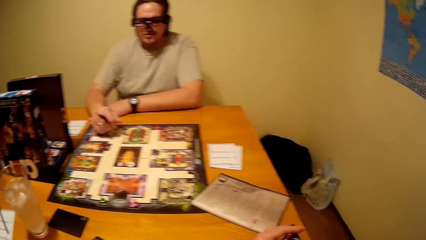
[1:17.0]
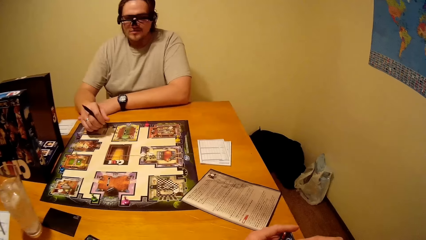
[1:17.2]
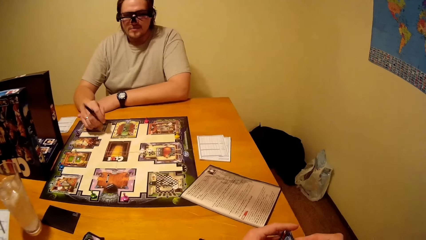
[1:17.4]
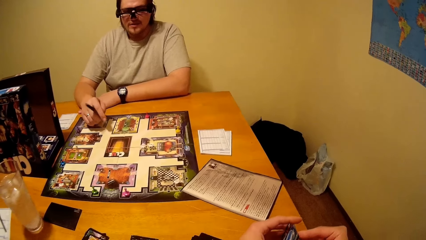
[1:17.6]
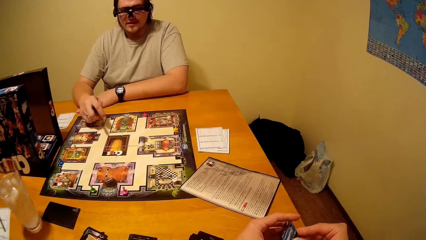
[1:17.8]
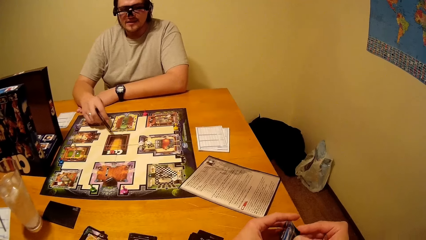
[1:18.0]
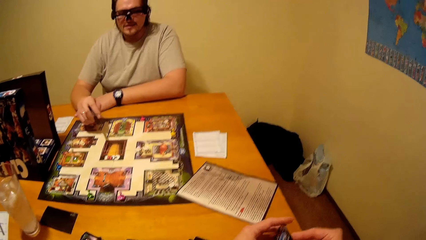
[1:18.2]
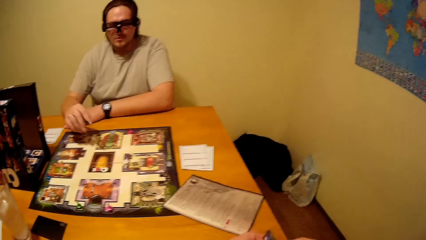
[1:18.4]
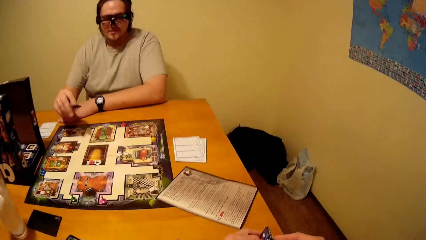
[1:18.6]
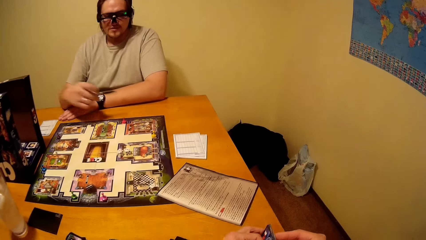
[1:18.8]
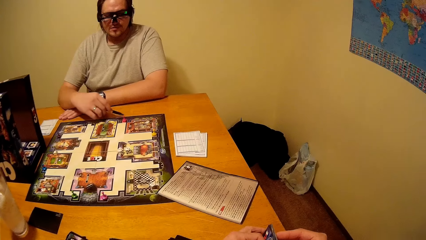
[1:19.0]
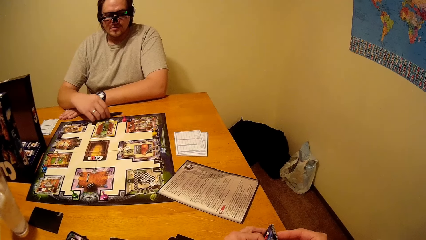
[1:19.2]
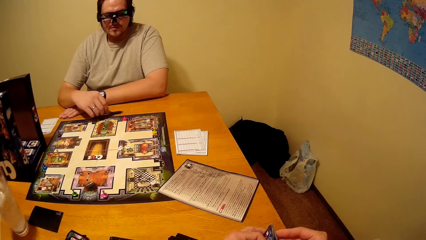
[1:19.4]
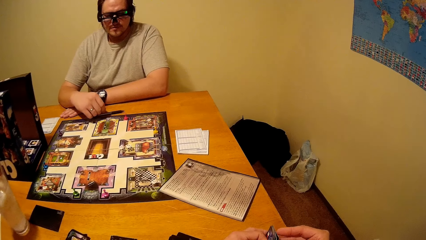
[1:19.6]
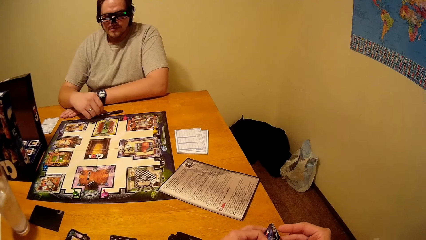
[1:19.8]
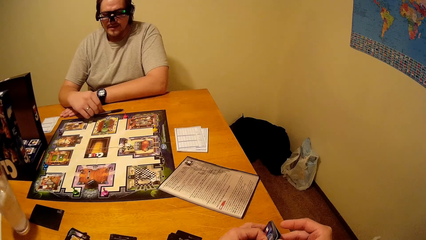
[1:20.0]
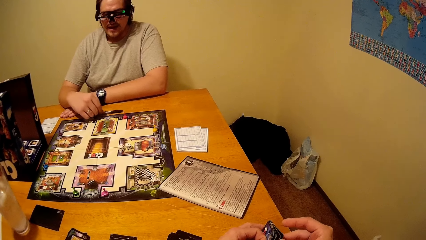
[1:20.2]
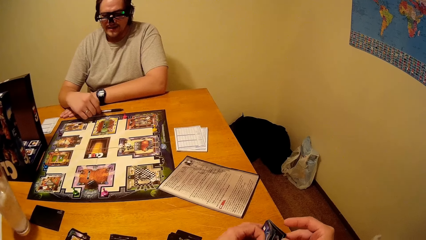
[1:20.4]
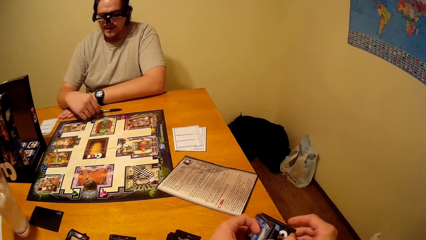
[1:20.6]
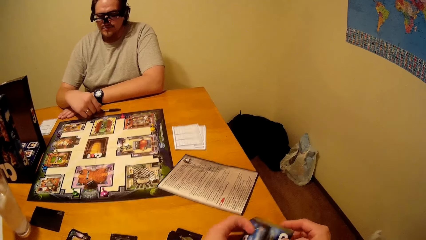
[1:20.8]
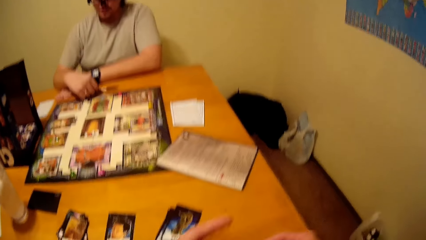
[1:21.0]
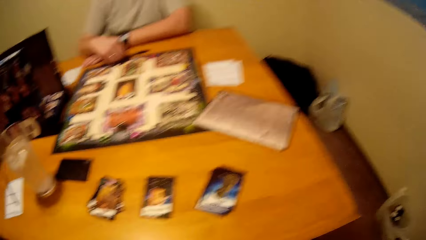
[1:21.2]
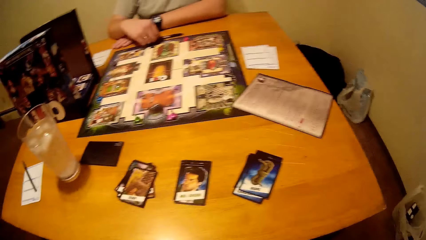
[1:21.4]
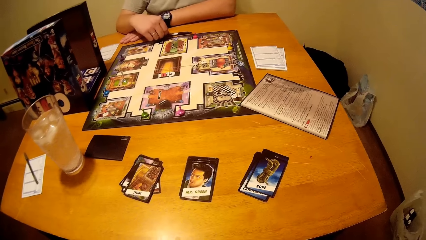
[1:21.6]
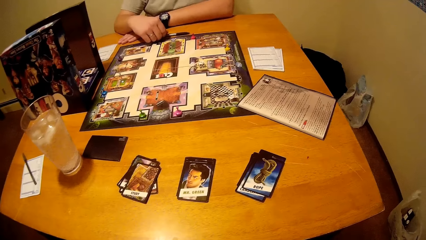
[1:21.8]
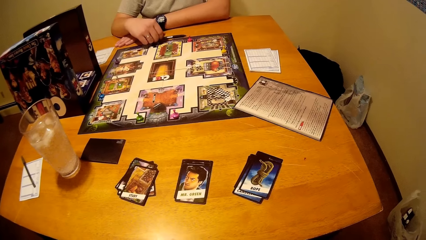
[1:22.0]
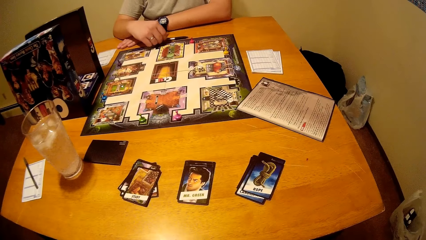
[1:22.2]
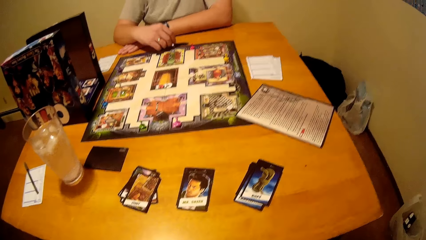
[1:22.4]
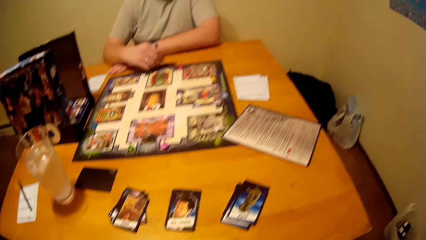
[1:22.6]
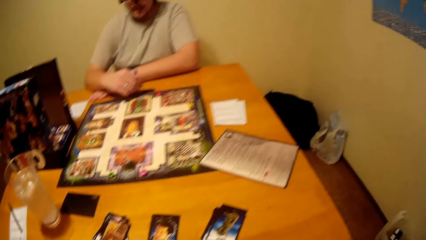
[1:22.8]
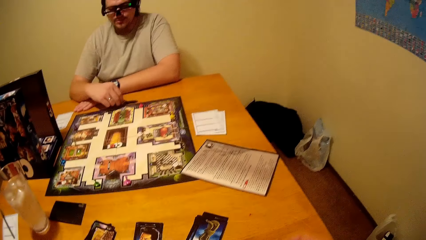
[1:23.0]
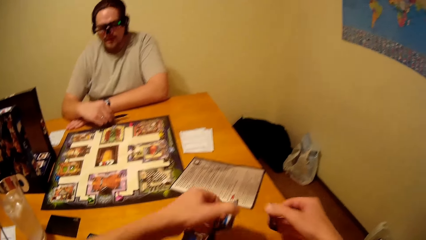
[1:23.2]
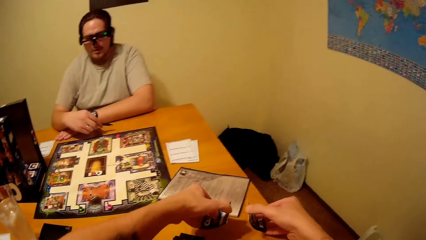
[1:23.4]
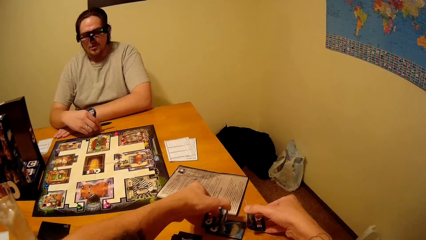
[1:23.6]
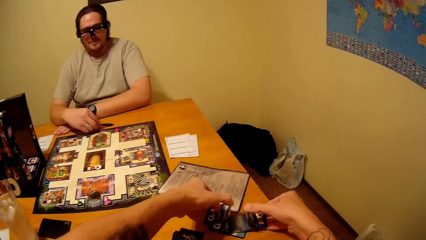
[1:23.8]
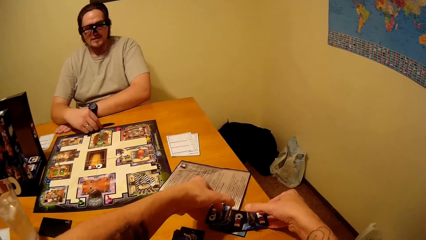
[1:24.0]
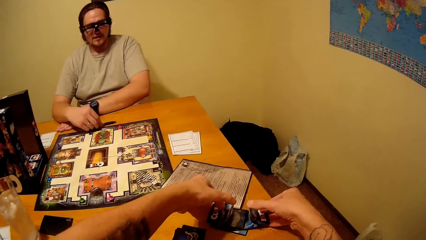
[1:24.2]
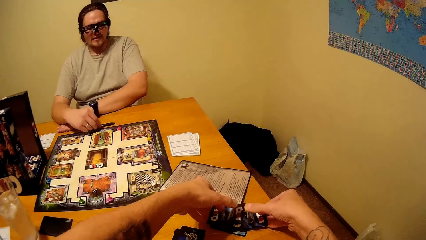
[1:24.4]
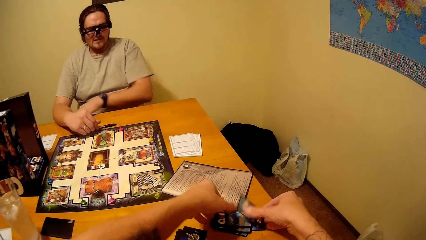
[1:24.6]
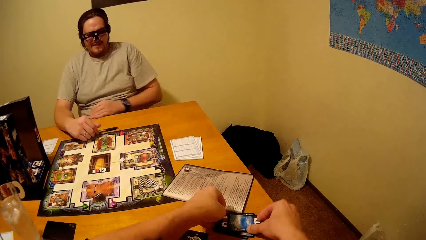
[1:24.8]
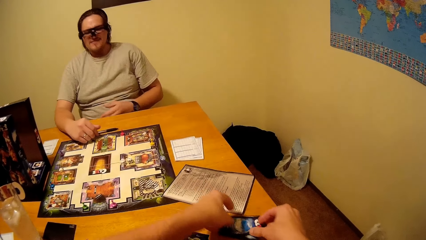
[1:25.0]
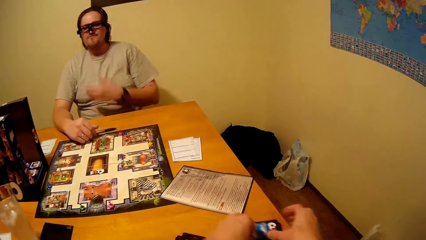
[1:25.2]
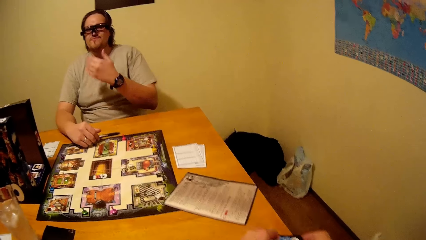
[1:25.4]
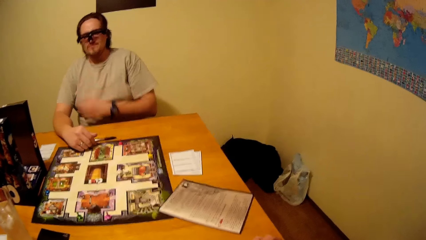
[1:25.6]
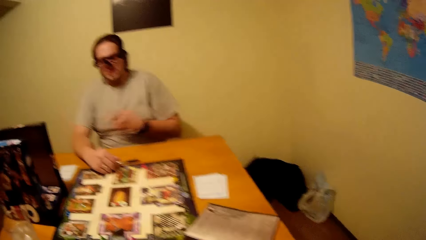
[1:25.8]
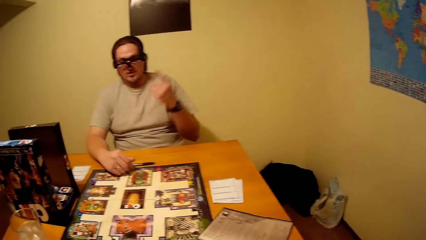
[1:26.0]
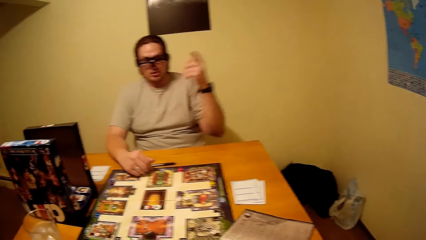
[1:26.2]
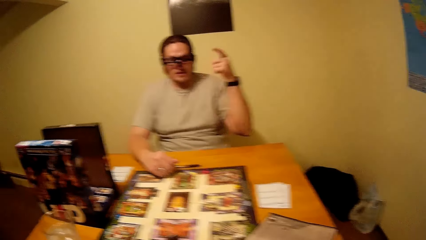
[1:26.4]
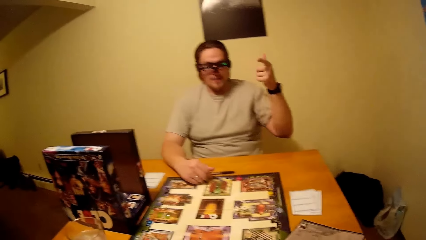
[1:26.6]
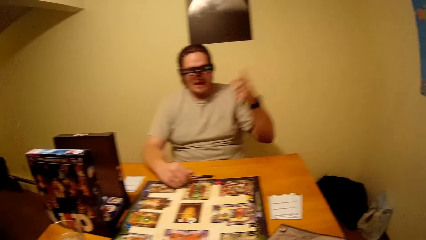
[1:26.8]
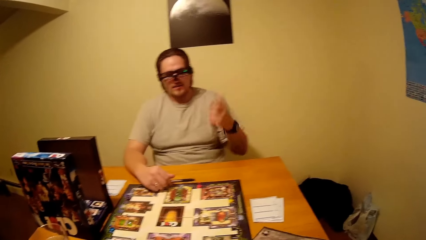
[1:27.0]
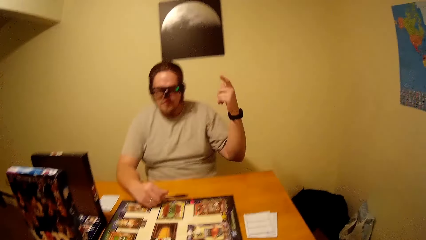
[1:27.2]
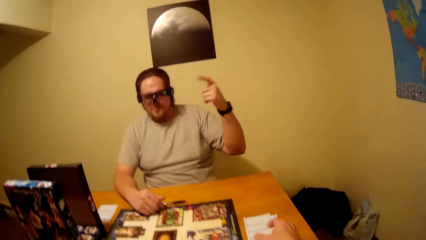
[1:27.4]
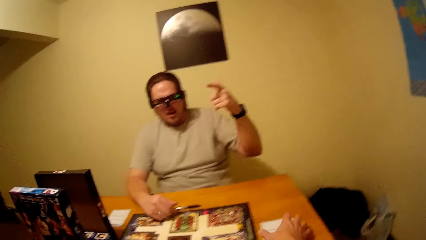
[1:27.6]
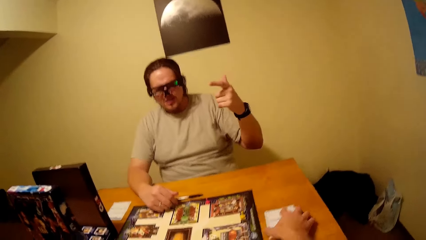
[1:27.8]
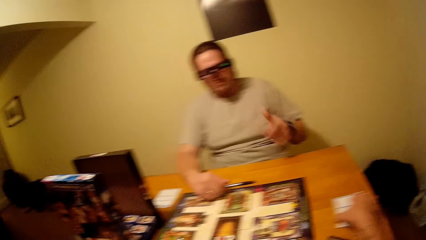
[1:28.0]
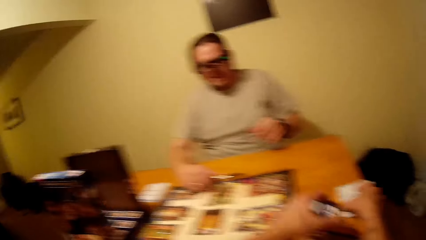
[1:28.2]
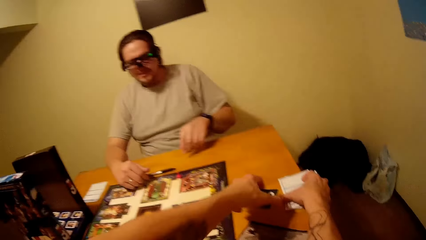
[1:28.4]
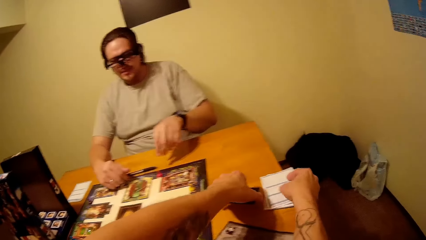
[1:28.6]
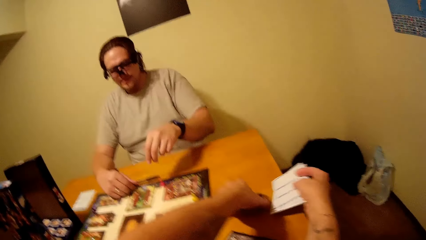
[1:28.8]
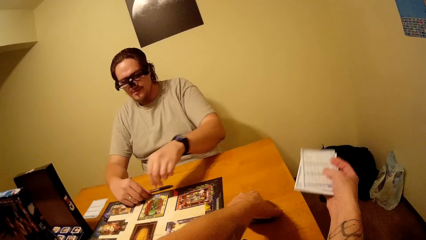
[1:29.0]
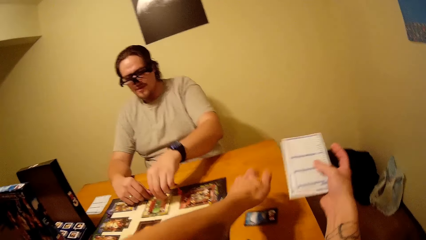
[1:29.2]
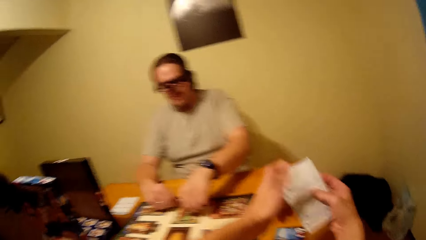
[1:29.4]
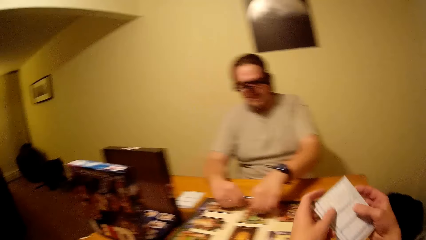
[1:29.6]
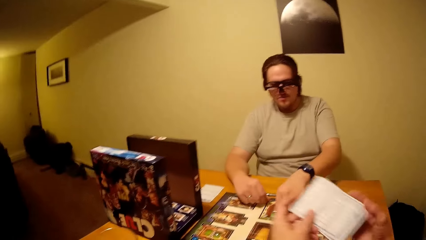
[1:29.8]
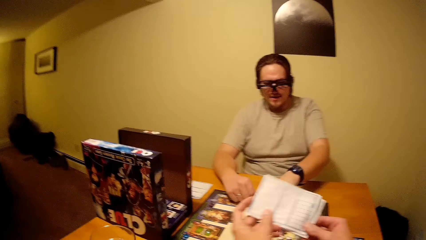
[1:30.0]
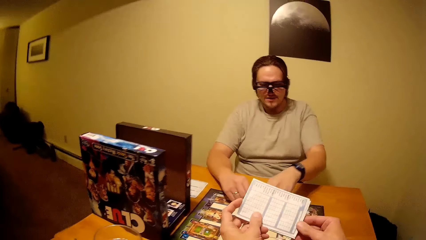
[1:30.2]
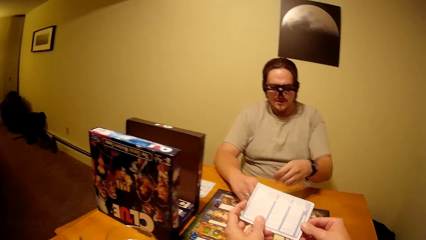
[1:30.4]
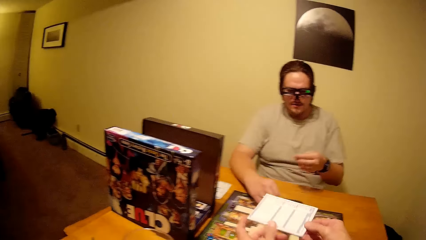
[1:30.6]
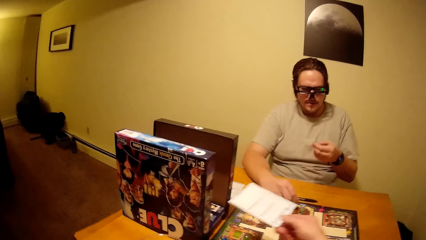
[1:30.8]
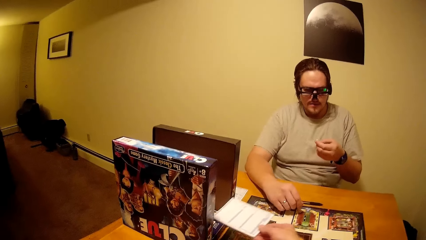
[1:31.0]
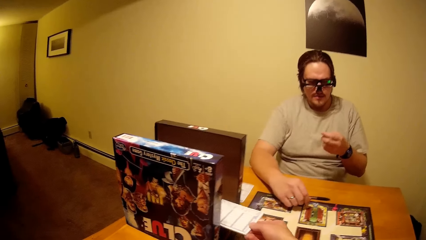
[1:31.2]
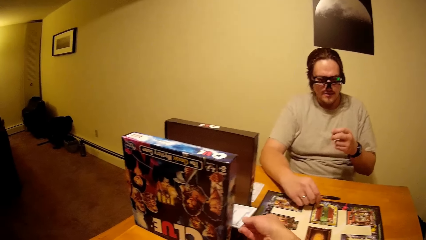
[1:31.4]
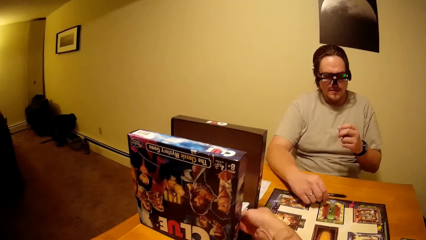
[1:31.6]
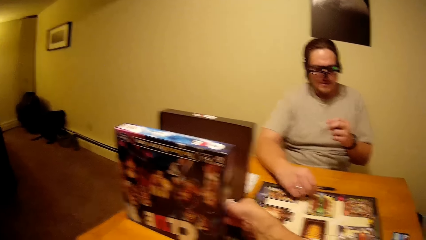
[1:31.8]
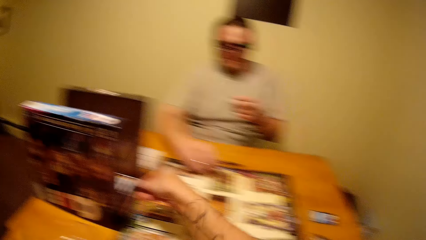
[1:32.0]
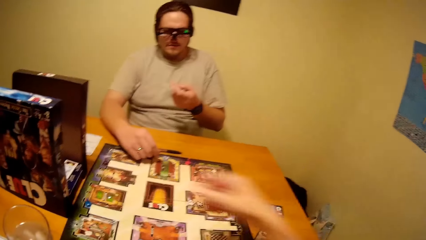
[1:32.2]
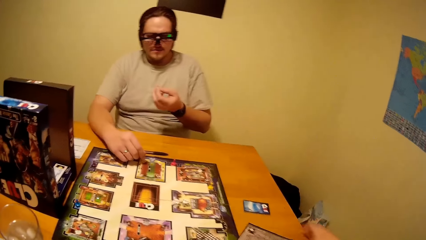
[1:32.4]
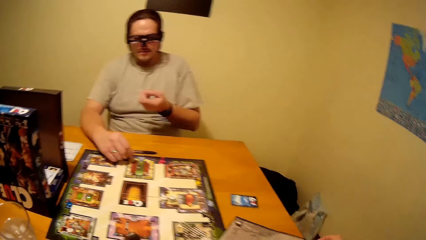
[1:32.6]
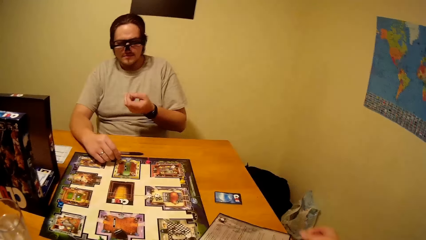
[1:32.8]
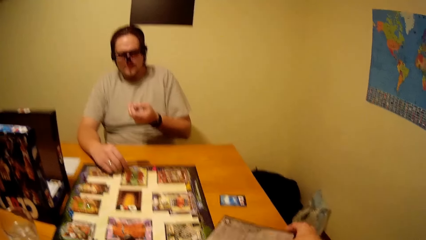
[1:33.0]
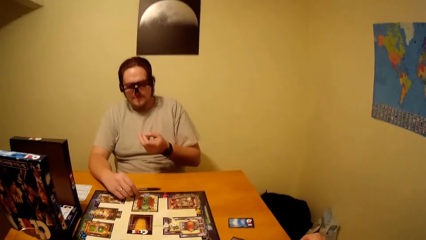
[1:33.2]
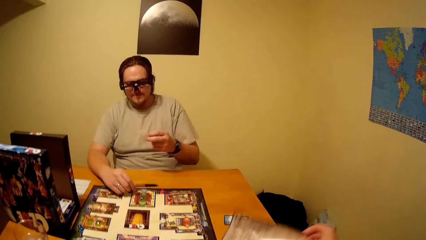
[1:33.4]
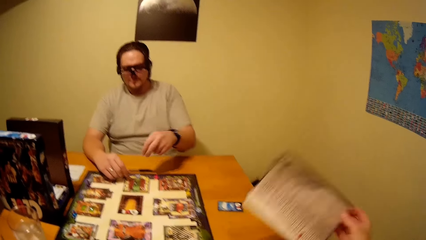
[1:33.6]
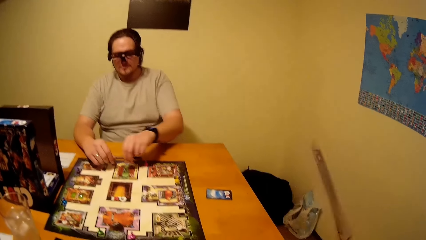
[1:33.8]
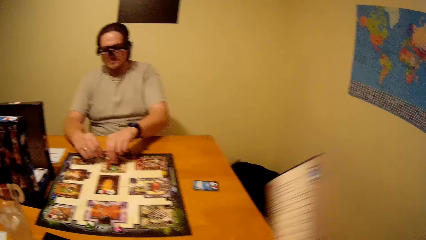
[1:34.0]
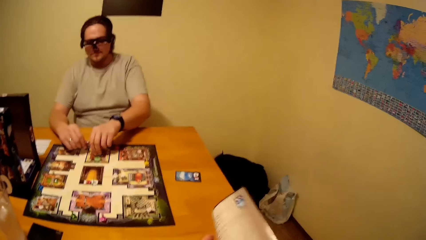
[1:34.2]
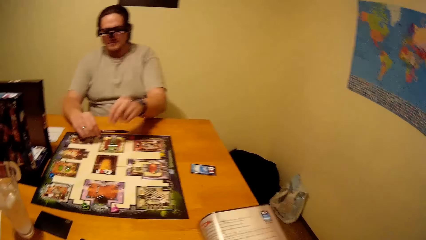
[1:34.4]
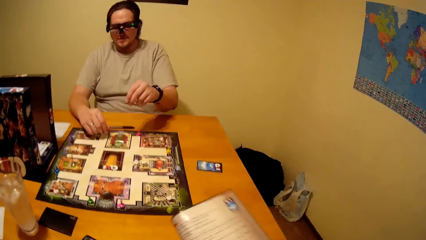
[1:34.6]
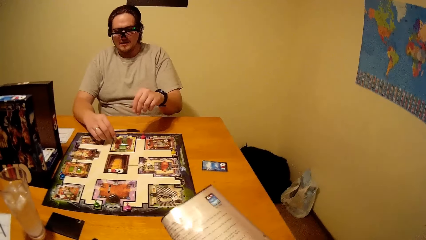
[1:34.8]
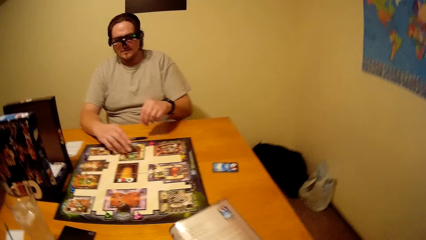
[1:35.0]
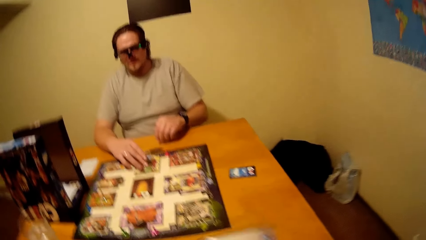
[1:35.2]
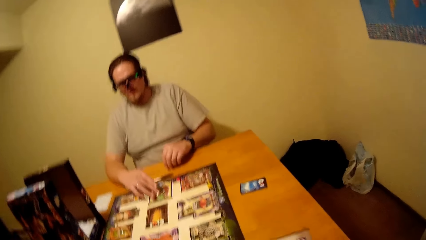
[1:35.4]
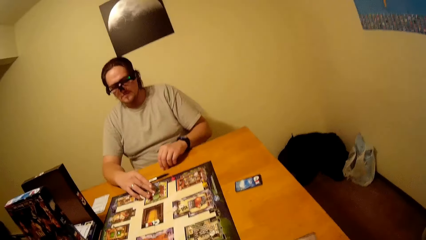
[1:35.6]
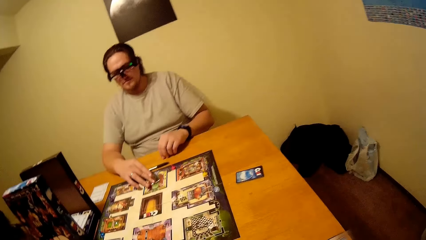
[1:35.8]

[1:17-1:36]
A person talks to the camera wearer. The camera wearer puts the pen on the table. The person is making a move. The camera wearer flips through the cards. The person talks to the camera wearer. The camera wearer picks papers from the table. The person picks dice from the table. The camera wearer puts the papers on the box. They pick a paper from the table. They put dice on the board.
